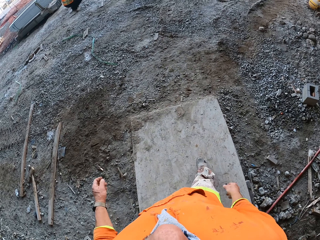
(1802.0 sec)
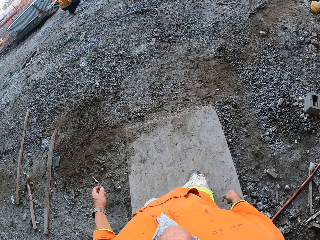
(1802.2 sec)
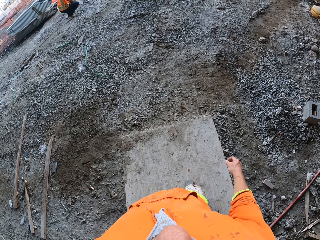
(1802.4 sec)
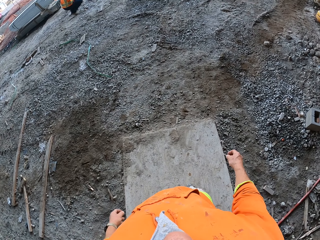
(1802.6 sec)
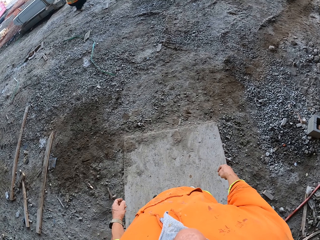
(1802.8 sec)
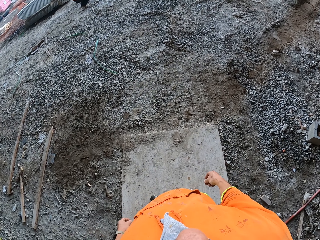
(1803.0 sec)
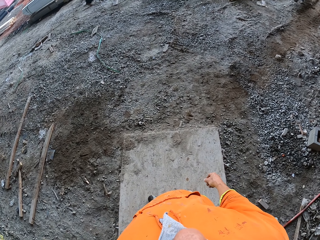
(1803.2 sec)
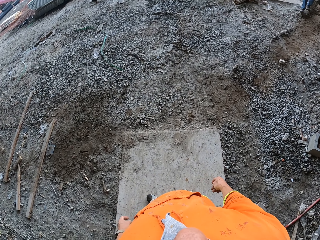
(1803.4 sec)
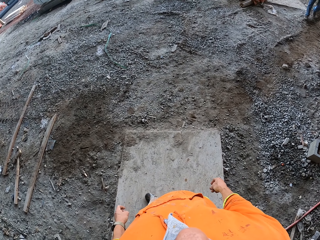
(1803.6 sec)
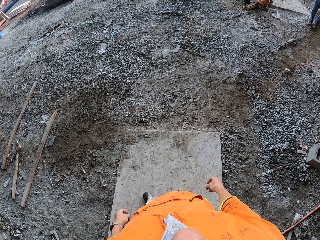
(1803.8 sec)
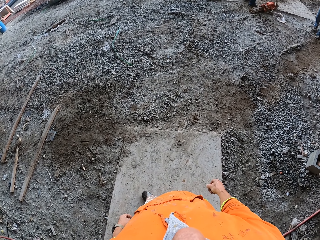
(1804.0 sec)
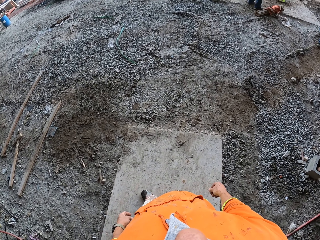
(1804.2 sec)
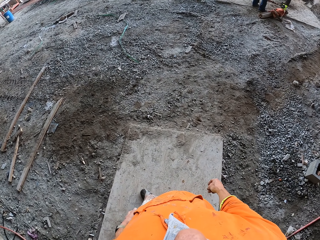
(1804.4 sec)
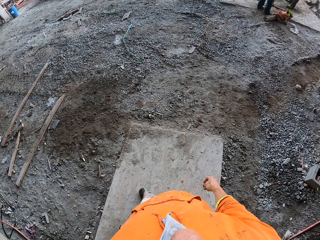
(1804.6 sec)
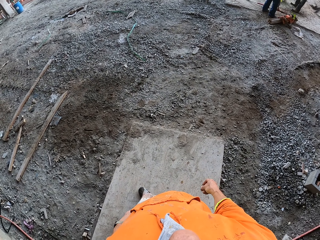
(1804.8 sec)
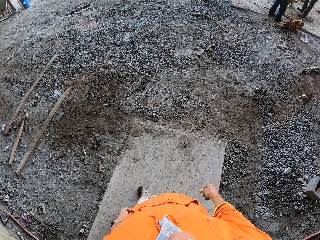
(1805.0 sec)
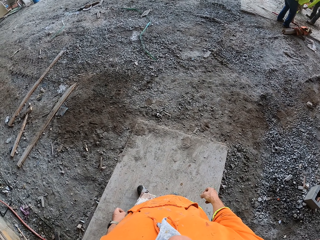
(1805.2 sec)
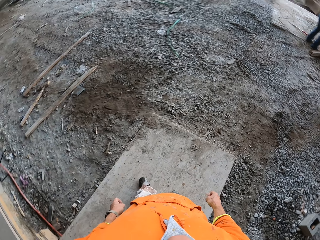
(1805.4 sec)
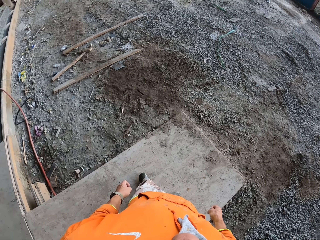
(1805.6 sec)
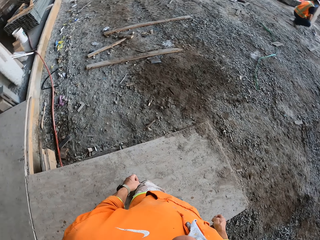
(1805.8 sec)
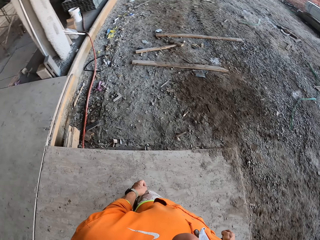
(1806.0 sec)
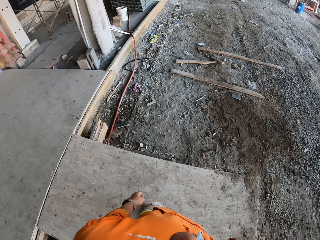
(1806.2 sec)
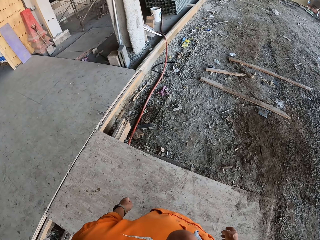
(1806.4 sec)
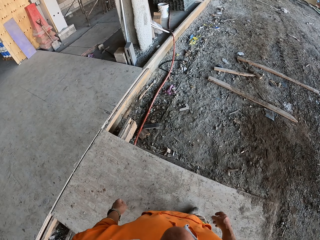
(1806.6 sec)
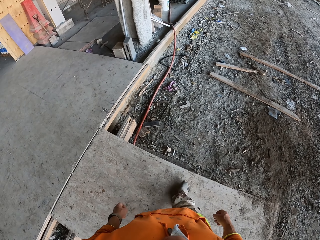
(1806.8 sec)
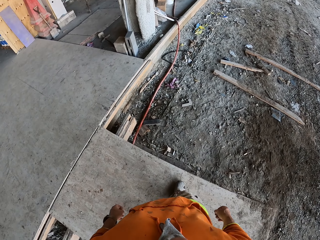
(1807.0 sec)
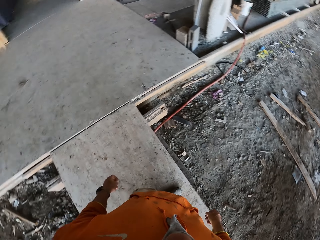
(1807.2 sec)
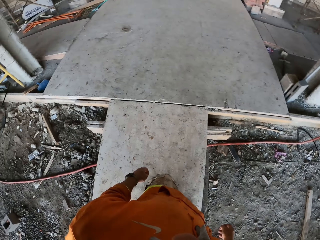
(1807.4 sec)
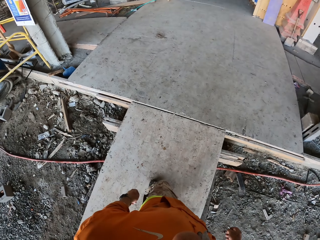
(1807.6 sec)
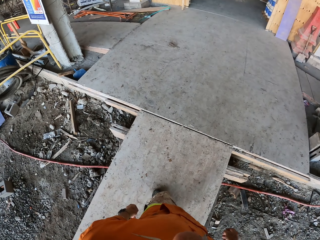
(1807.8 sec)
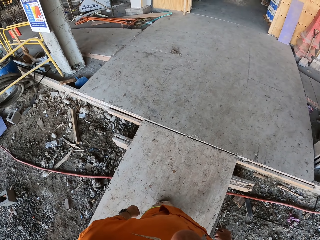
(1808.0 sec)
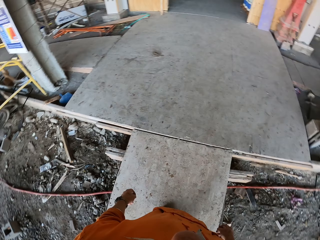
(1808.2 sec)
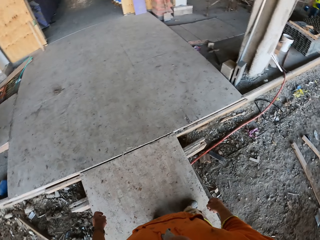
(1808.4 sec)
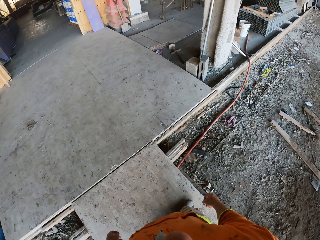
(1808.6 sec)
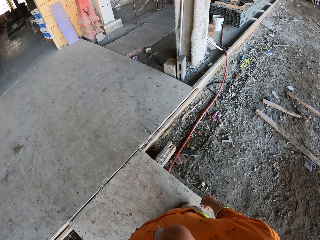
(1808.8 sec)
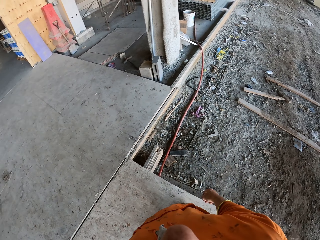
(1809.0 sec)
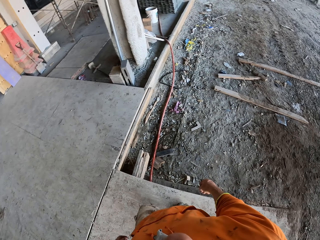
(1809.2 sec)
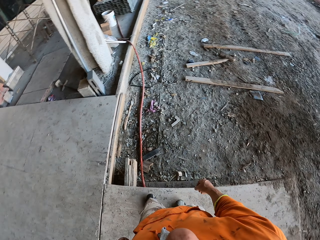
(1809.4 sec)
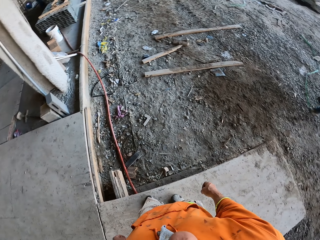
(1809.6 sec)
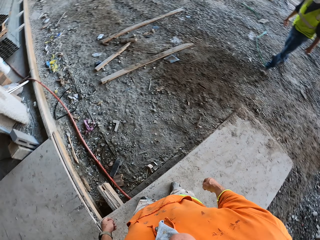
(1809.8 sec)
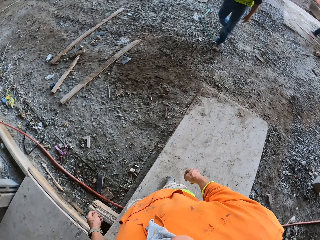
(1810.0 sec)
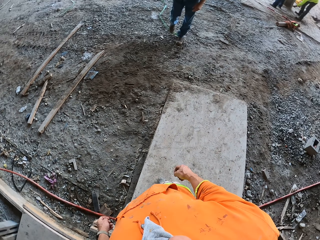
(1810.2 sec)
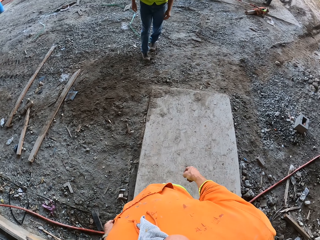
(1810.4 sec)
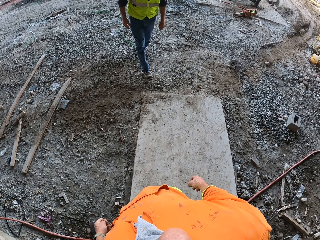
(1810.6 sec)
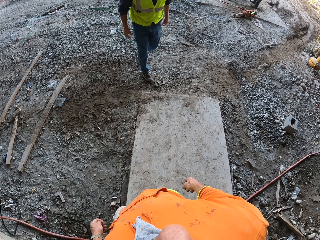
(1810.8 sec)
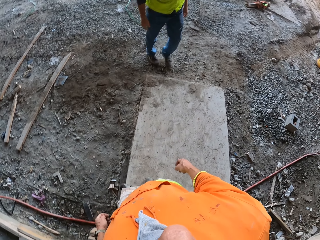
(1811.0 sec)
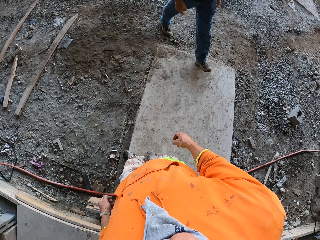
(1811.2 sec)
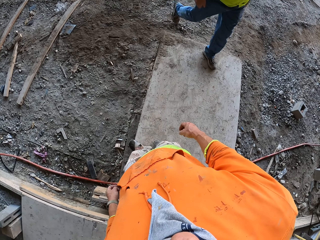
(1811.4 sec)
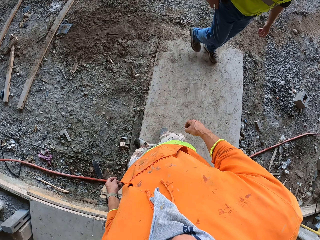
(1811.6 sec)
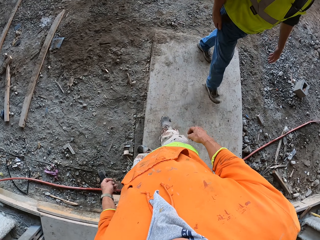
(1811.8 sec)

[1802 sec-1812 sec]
A man walks around. The camera wearer stands. Another man puts something down. Another man stands on the other side. The camera wearer walks. Another man squats down. The camera wearer turns around.

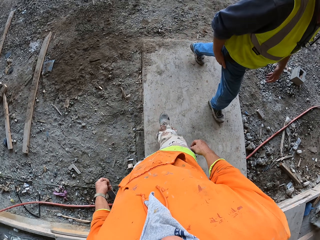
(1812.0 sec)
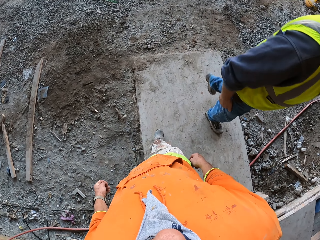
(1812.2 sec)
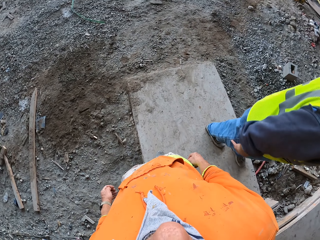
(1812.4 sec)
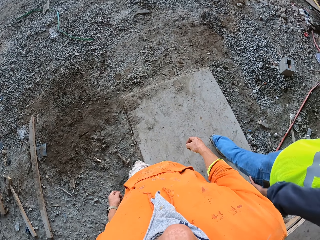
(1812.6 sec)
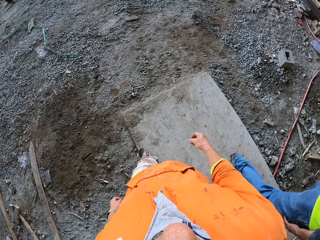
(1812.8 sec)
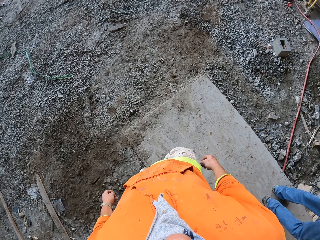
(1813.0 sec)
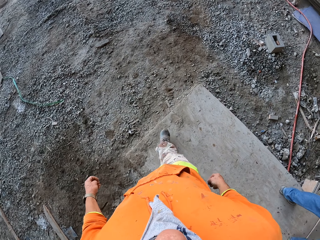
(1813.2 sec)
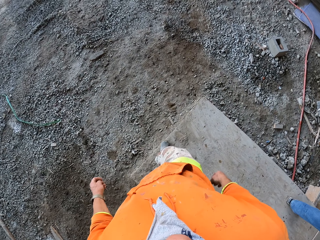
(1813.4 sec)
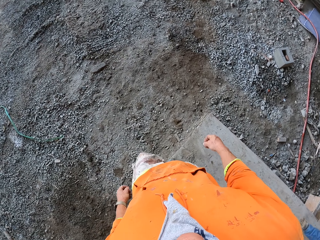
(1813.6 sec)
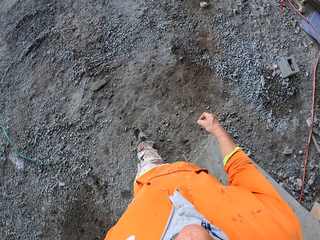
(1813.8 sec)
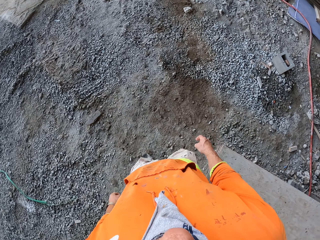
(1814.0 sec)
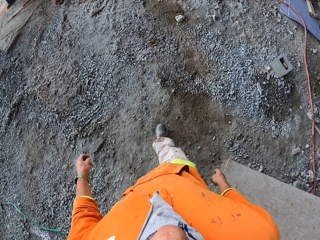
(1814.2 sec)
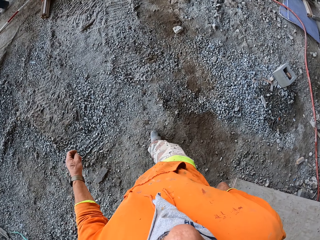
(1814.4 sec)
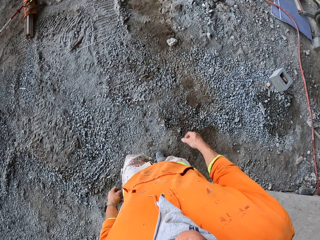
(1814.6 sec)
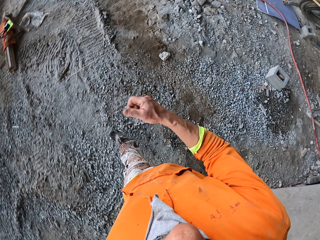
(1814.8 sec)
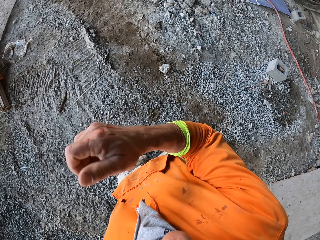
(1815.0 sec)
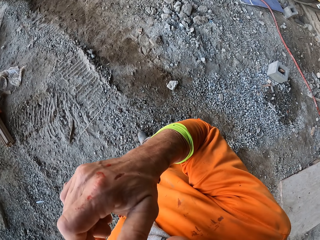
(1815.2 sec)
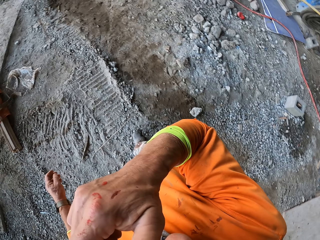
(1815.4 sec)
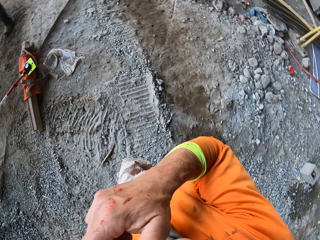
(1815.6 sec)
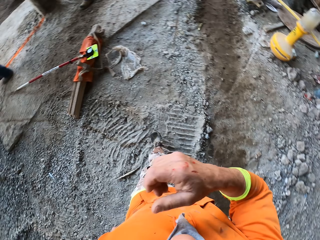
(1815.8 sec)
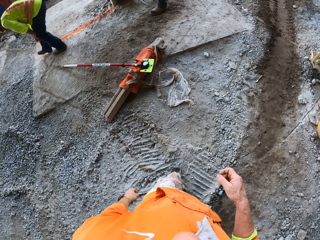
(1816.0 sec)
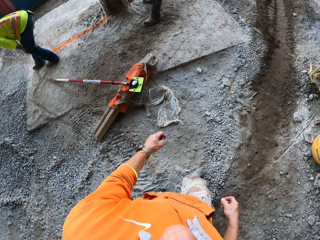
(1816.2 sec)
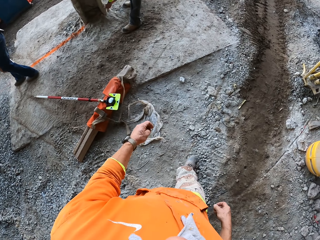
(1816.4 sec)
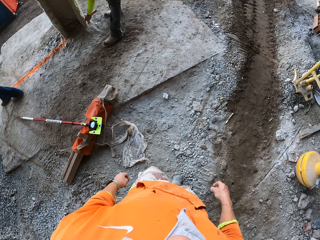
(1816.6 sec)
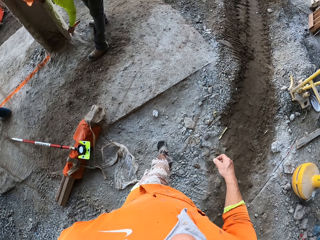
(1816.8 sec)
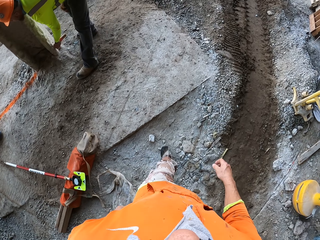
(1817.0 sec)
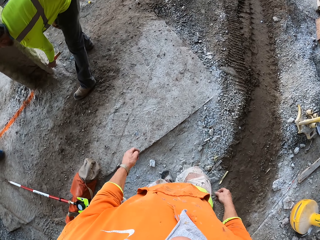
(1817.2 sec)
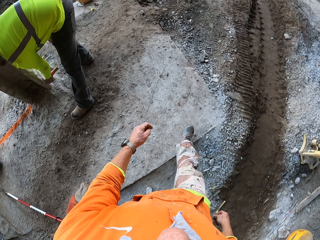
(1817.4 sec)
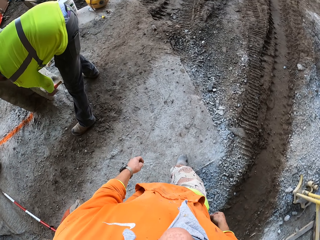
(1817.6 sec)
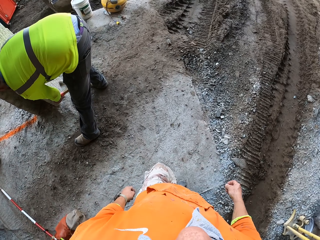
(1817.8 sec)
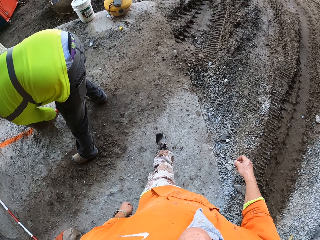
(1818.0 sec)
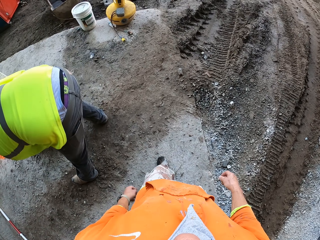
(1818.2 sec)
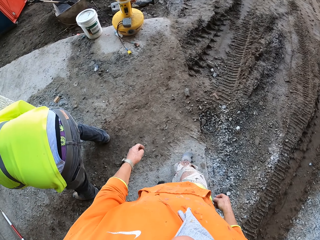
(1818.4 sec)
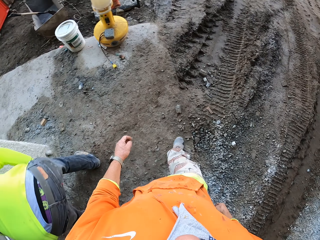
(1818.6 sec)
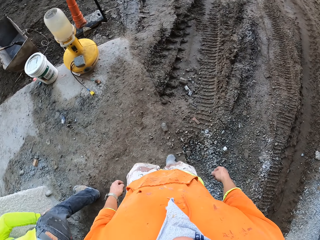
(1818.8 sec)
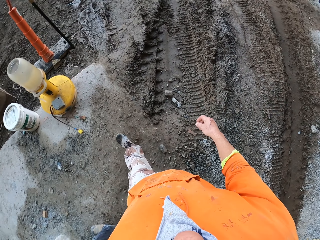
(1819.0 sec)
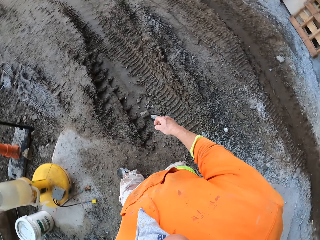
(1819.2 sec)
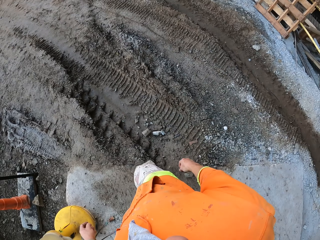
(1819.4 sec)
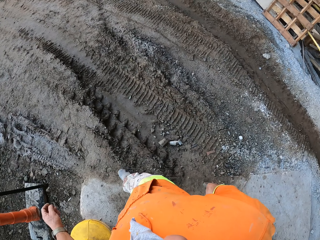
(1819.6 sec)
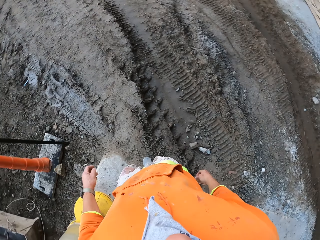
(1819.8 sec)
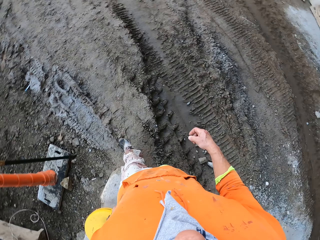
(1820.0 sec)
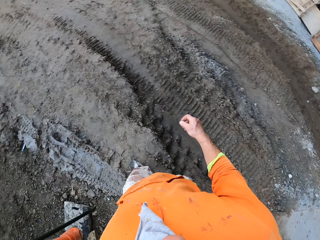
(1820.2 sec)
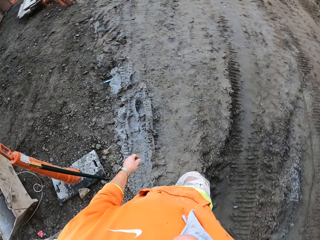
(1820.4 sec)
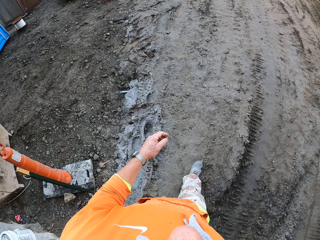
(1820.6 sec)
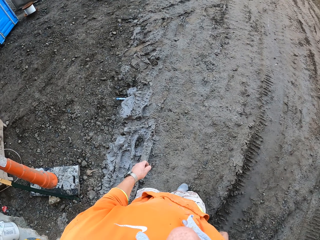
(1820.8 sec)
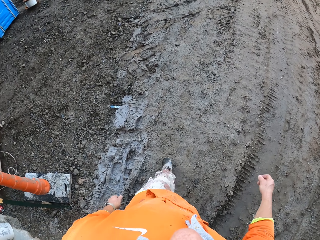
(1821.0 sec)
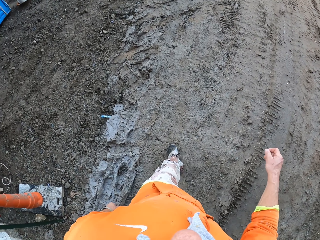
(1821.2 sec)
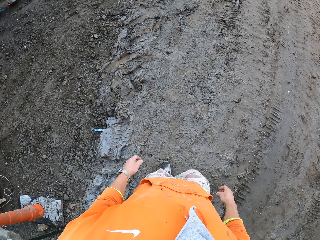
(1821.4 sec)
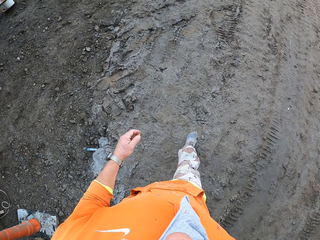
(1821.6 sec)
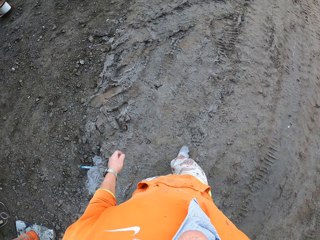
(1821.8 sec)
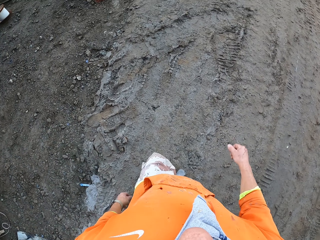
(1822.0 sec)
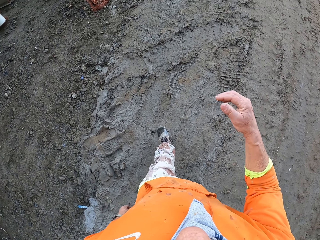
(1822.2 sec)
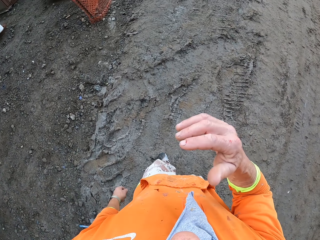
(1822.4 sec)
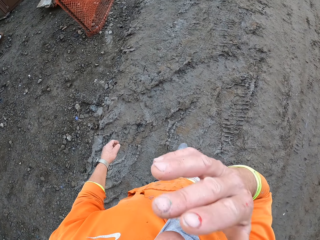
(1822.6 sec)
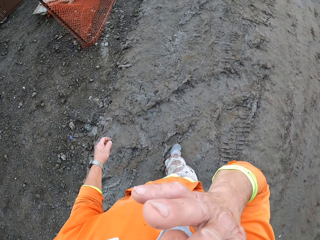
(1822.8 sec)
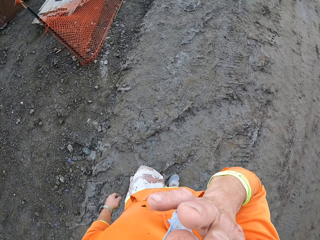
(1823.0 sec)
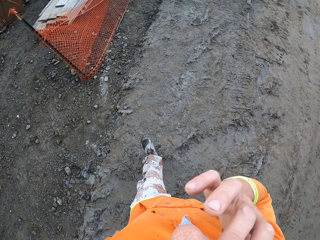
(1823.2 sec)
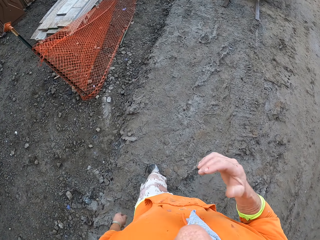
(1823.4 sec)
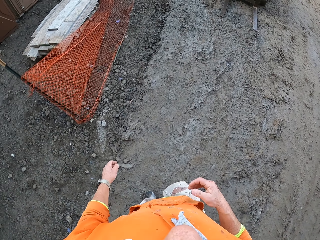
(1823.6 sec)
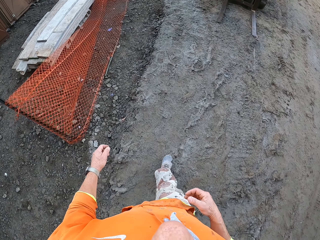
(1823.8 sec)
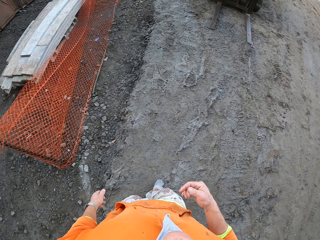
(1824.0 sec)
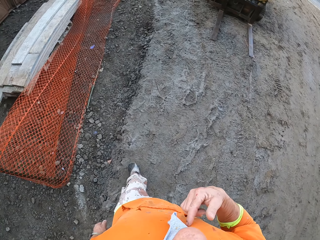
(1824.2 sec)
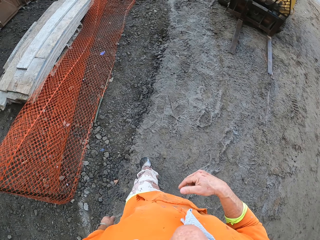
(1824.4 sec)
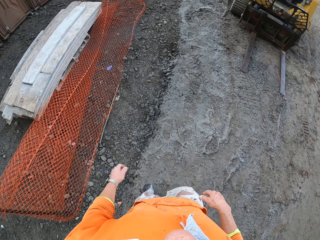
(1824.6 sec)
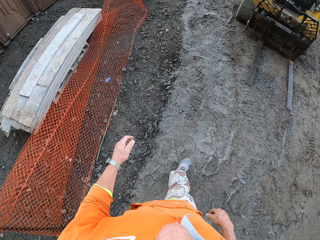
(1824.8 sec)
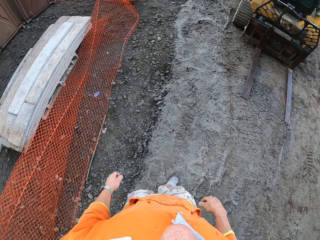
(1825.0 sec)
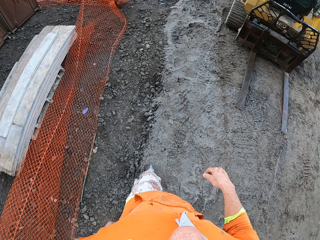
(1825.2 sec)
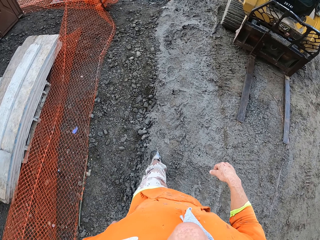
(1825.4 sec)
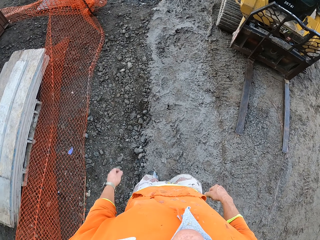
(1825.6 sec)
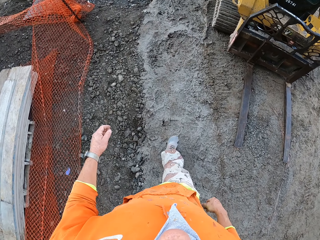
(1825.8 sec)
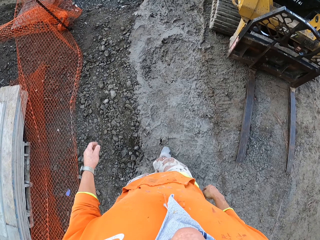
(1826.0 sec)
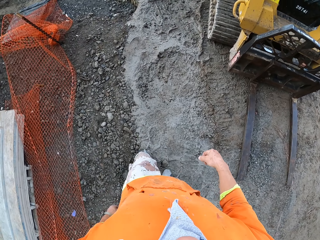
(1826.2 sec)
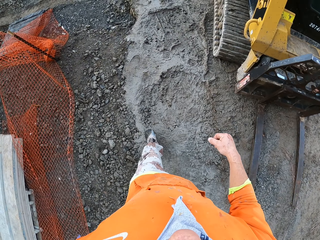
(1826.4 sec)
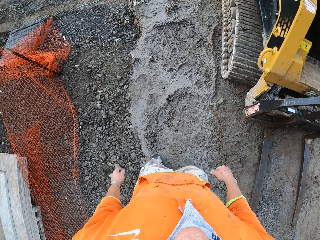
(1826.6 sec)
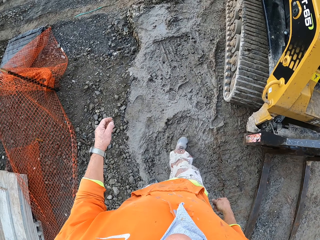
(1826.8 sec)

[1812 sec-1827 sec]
The camera wearer walks around. He moves his hand and touches his face. A man holds something to the wall. Another man marks the floor. The camera wearer moves his hand and touches his face. He rubs his sweatshirt.
